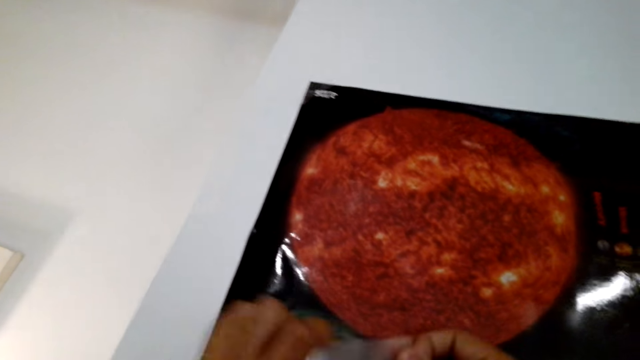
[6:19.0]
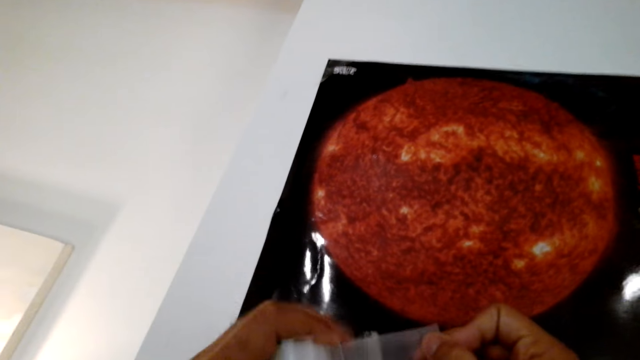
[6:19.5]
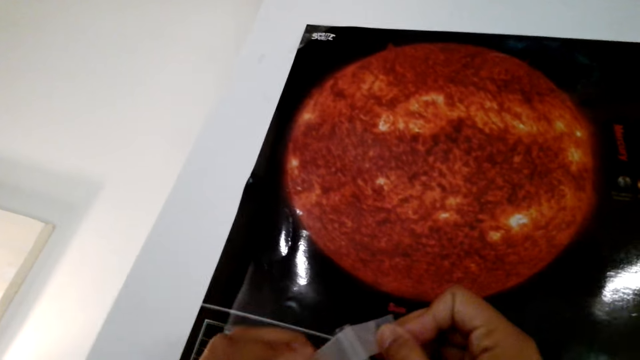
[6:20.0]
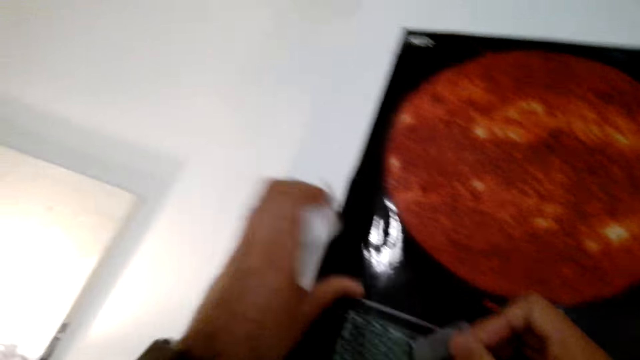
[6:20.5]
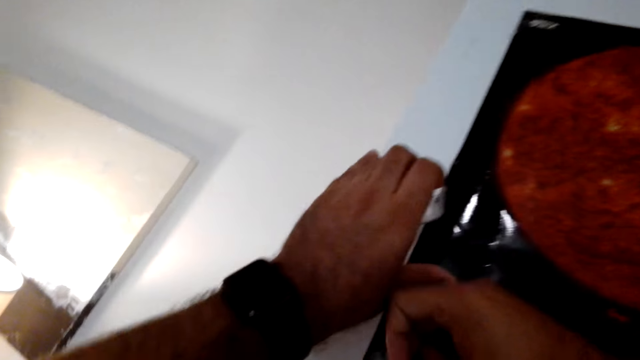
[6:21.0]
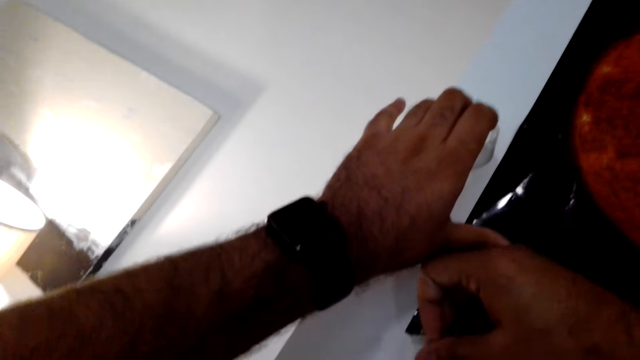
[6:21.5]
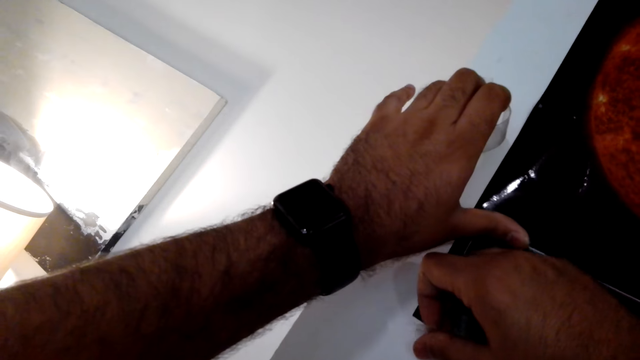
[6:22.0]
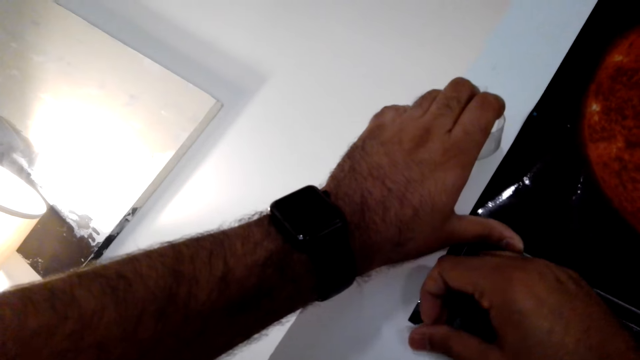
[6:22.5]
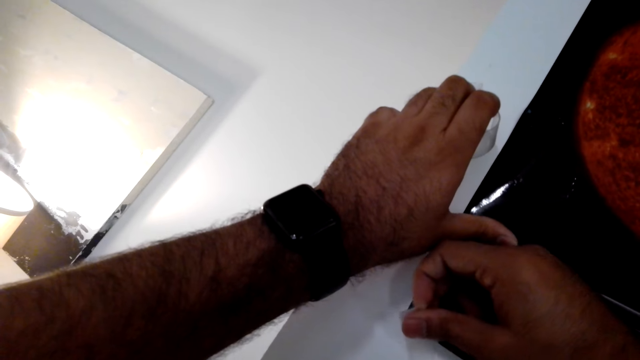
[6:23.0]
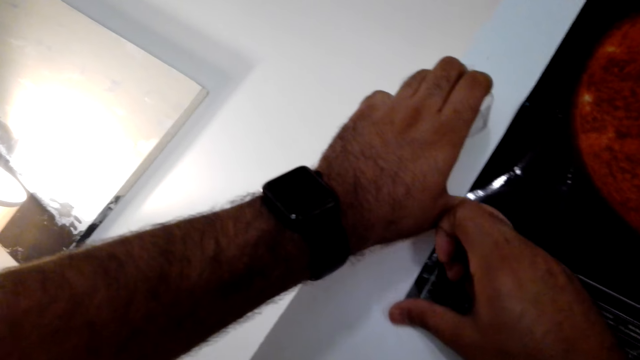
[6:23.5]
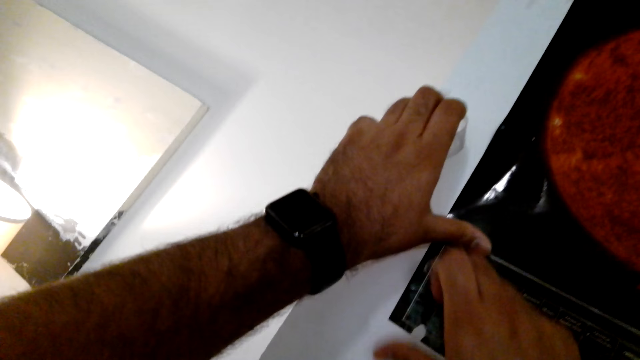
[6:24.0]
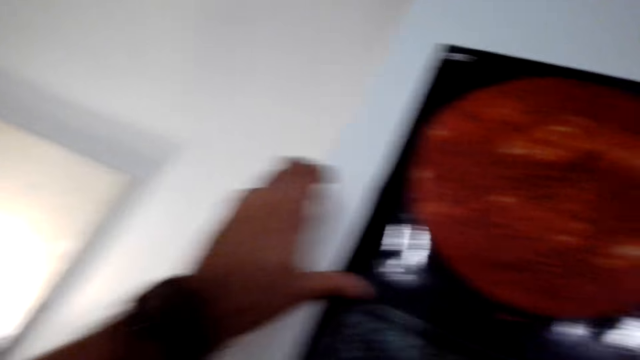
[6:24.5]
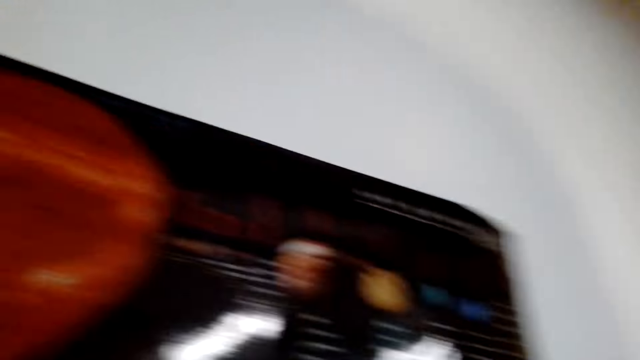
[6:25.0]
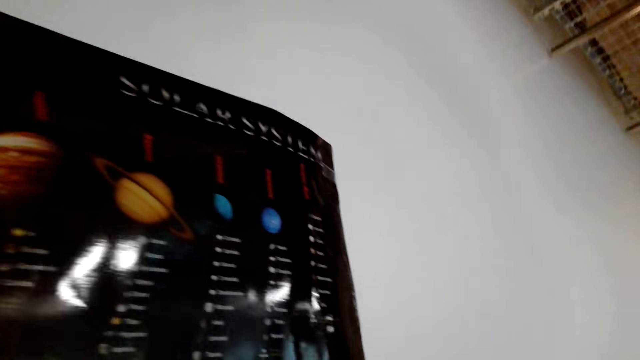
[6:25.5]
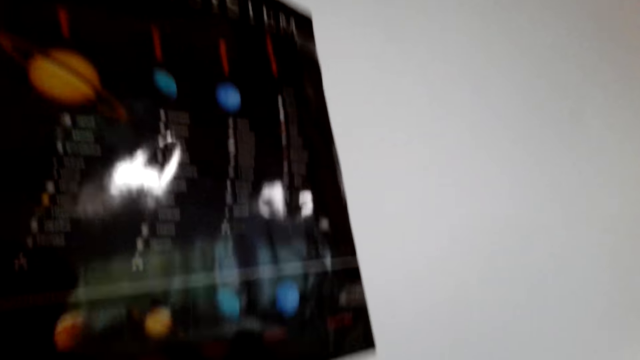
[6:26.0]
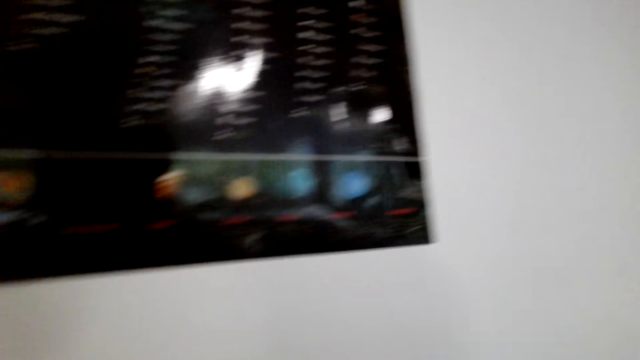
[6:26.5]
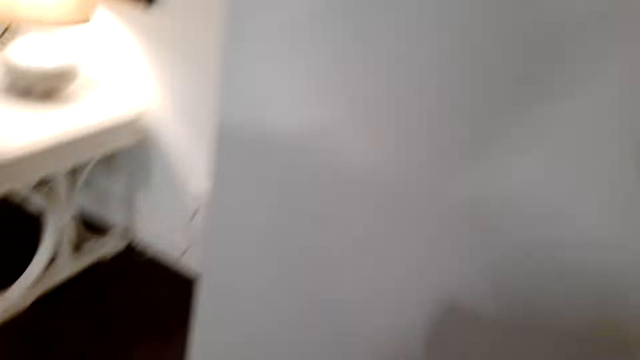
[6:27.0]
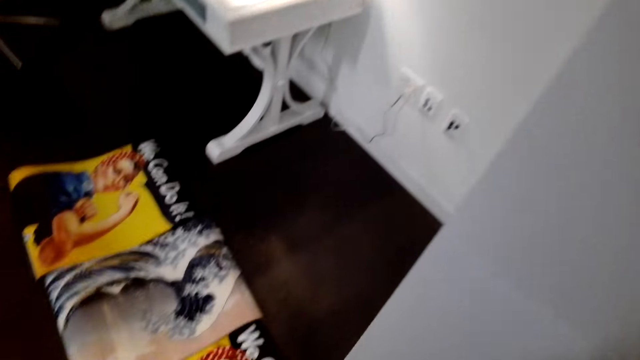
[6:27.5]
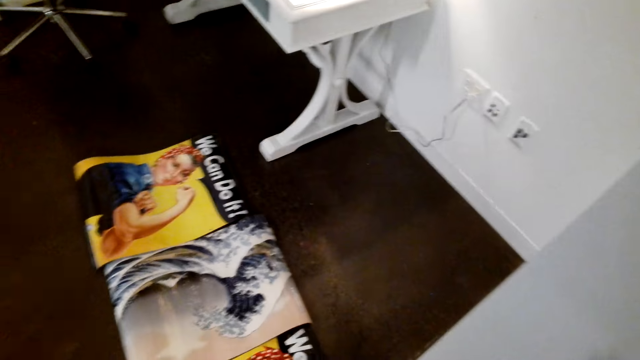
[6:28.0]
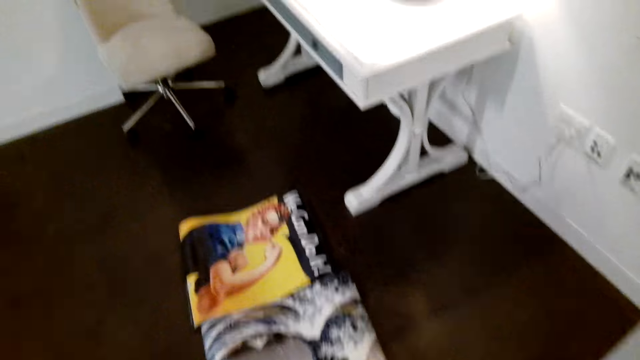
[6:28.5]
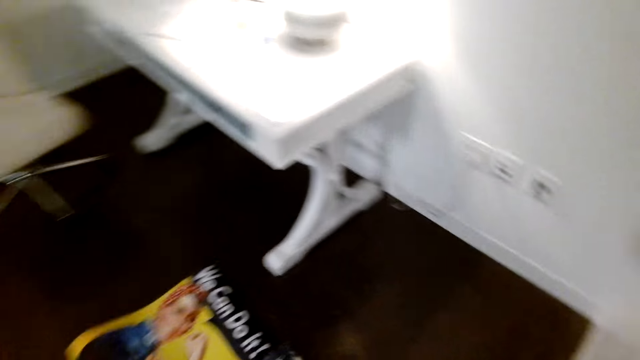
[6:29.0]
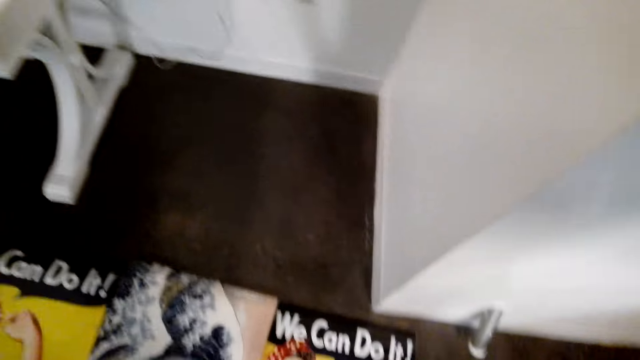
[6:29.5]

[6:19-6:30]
The camera wearer cuts the tape. They stick the tape on the wall. They move around.

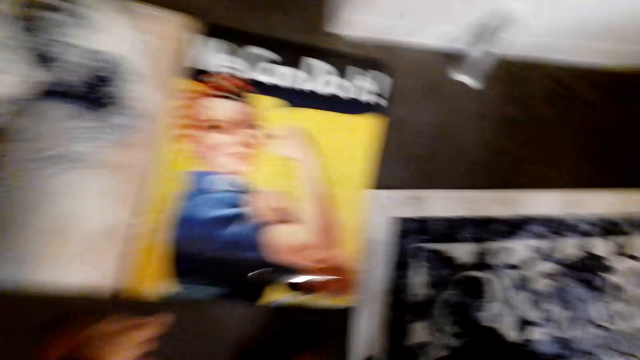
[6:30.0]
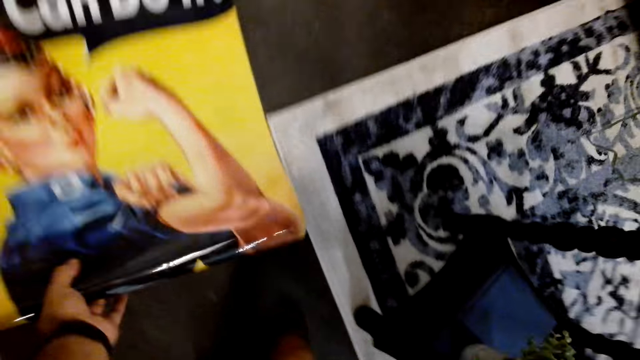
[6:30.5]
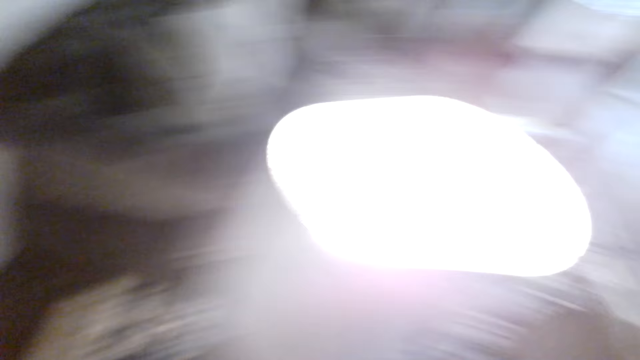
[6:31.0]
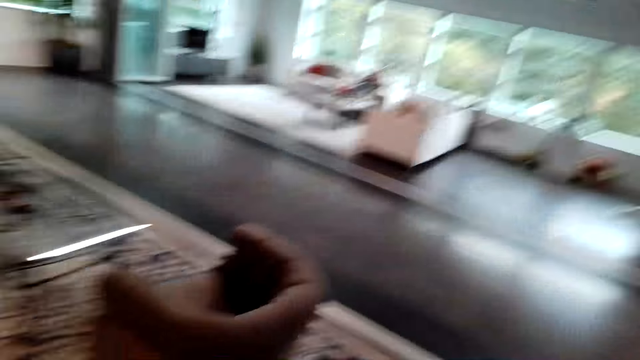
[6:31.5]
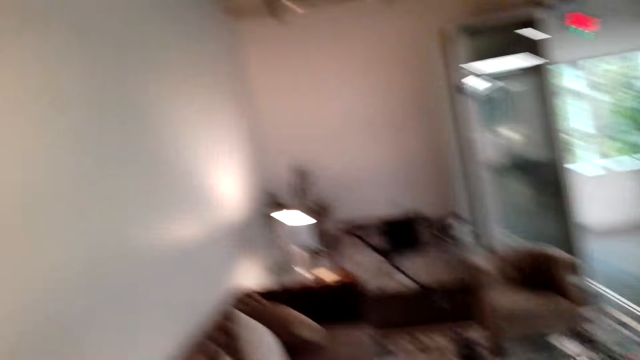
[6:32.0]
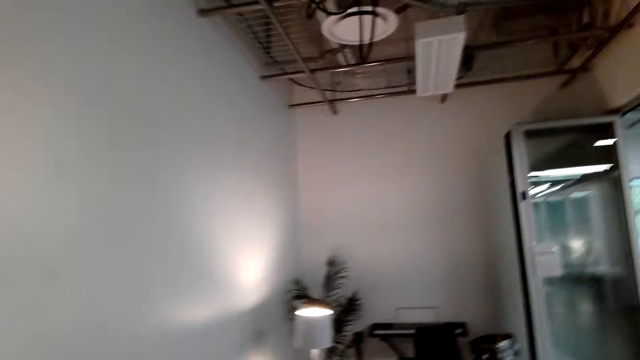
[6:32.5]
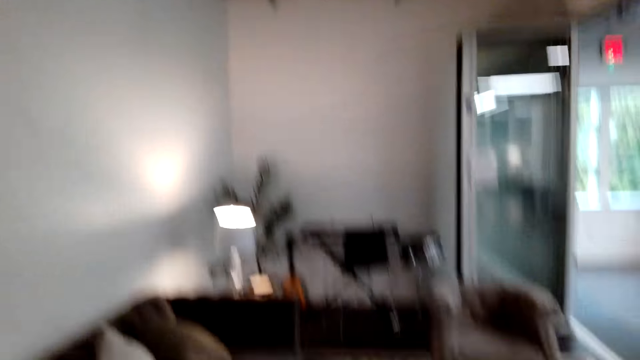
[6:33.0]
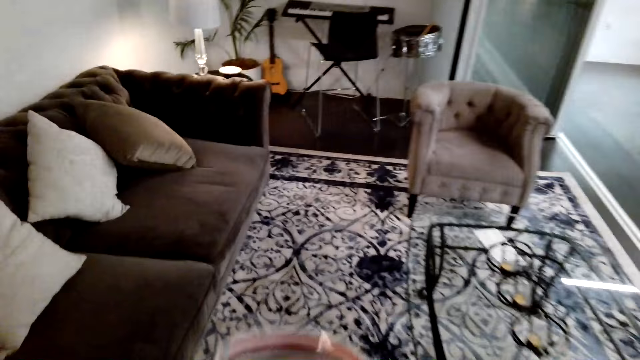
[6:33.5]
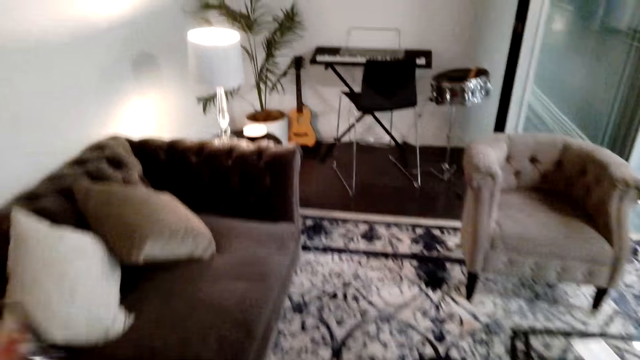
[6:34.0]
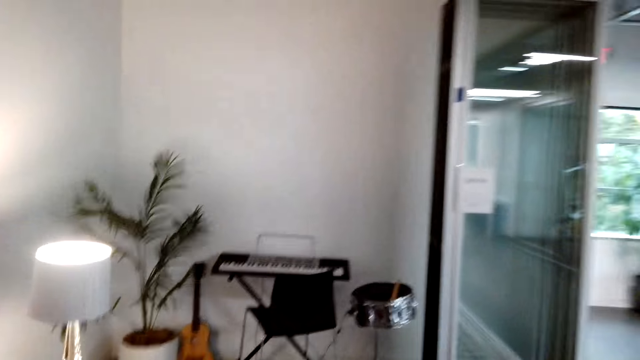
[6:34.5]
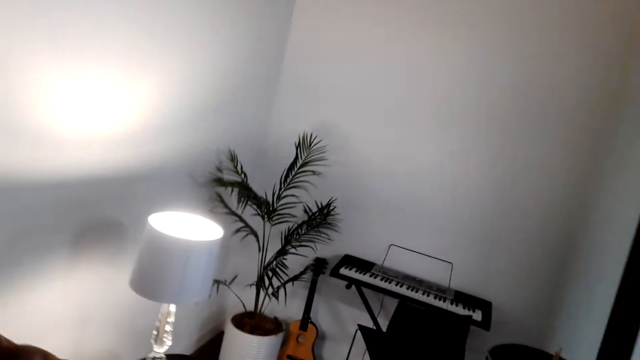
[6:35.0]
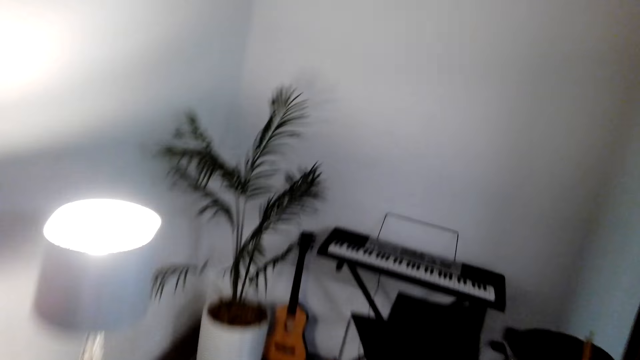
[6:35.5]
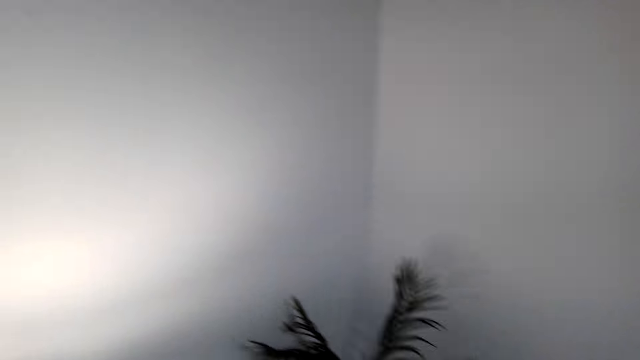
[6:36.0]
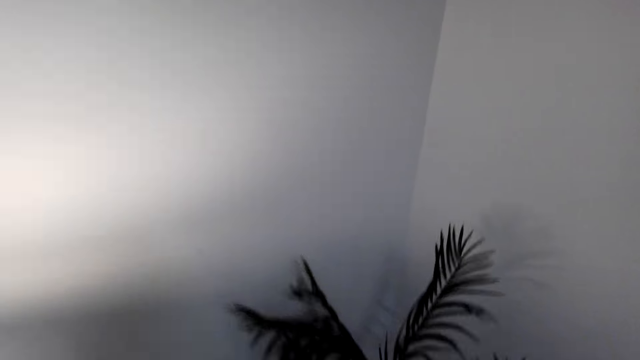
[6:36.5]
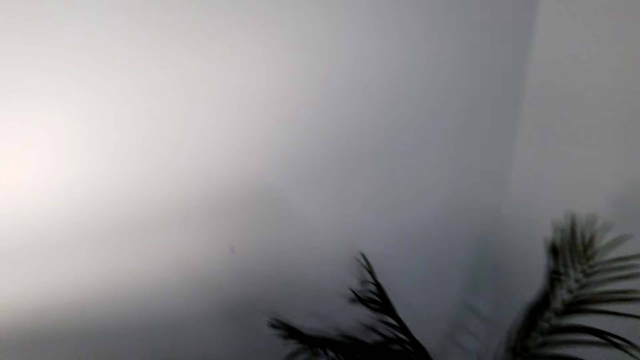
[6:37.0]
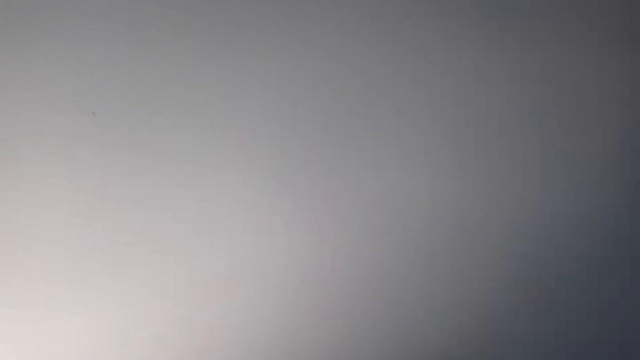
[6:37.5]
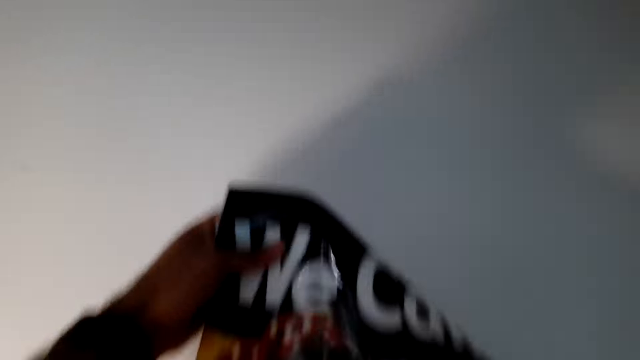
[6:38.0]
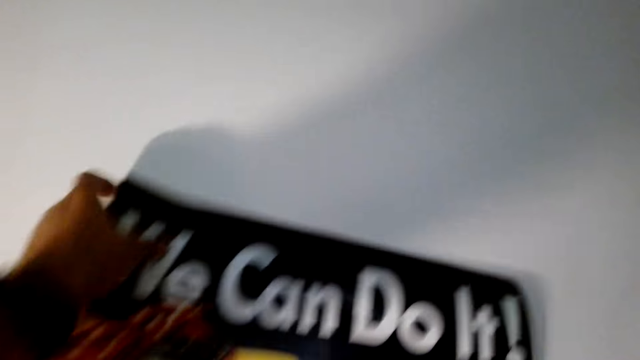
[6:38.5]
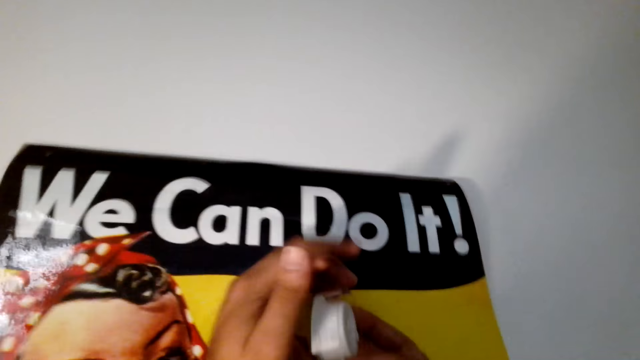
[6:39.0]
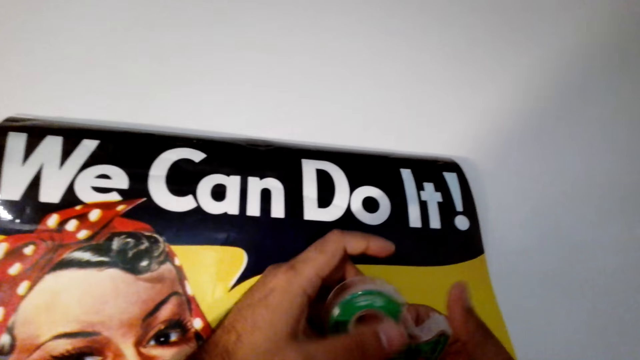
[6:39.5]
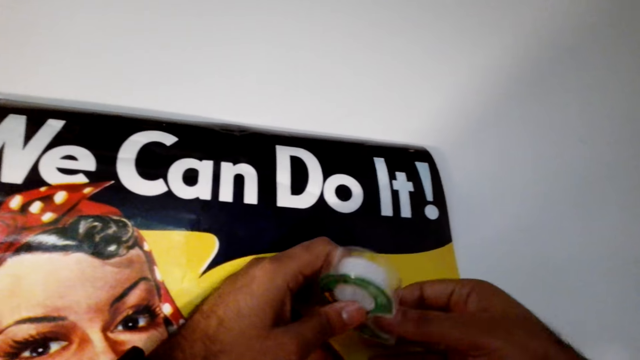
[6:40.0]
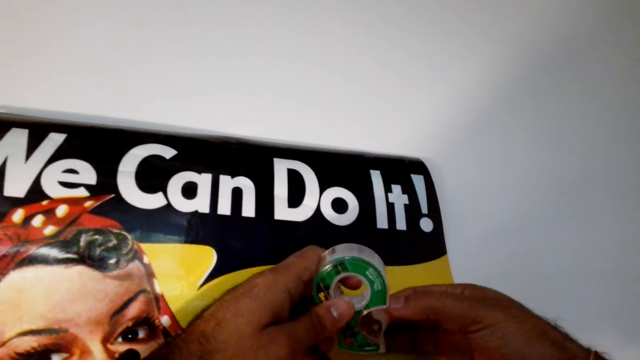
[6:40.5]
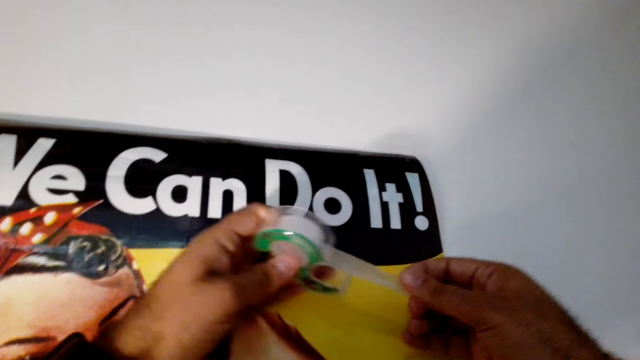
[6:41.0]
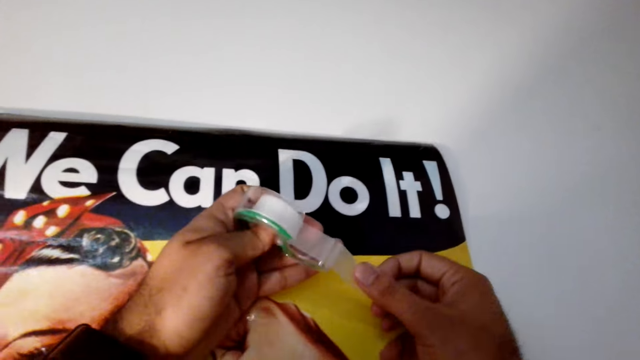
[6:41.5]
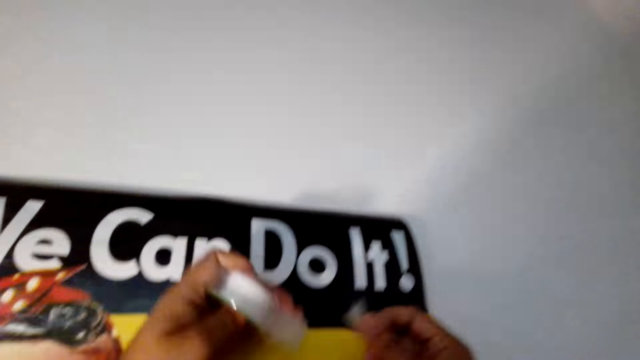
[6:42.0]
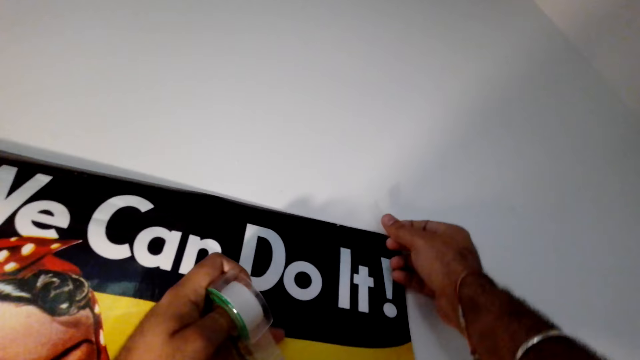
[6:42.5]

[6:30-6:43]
The camera wearer picks up the wall paper art. They walk around. They stick the wall paper on the wall. They place the canvas paper down. They cut a piece of the cello tape.
